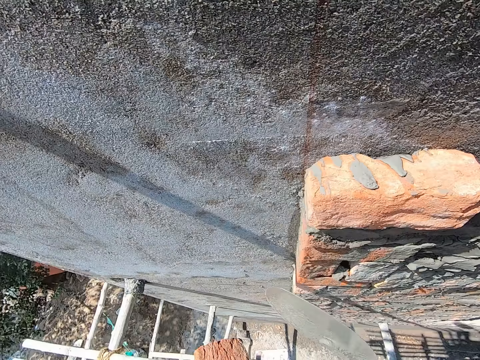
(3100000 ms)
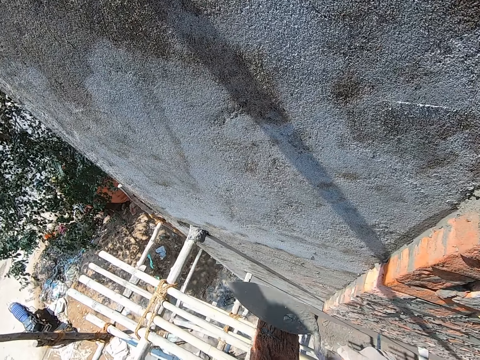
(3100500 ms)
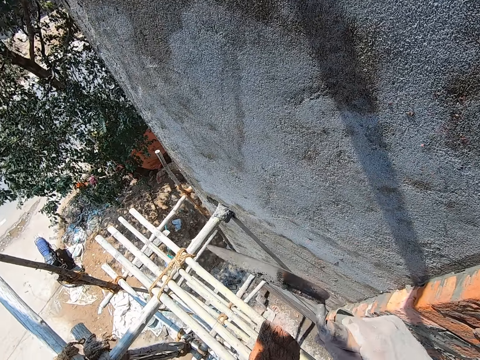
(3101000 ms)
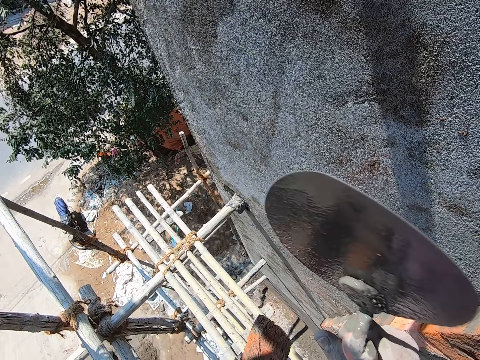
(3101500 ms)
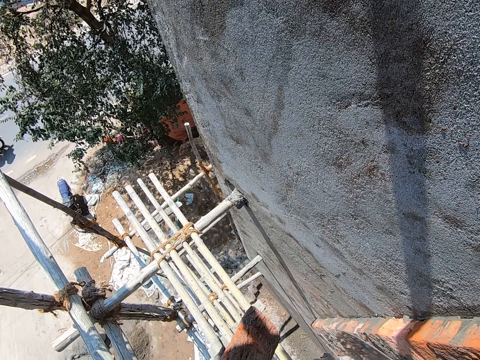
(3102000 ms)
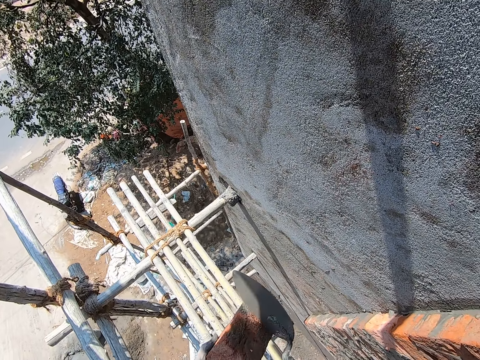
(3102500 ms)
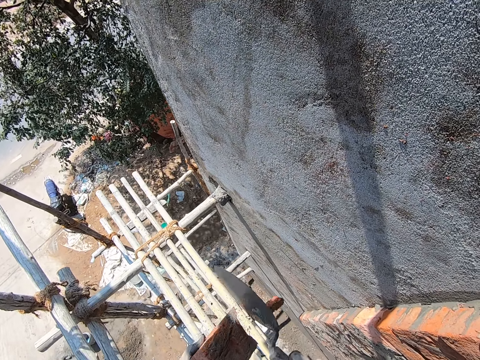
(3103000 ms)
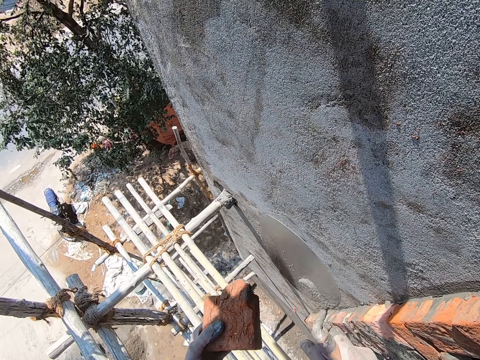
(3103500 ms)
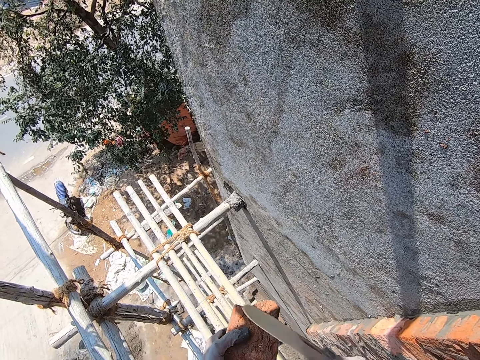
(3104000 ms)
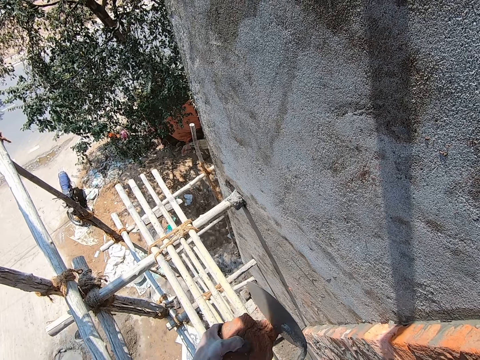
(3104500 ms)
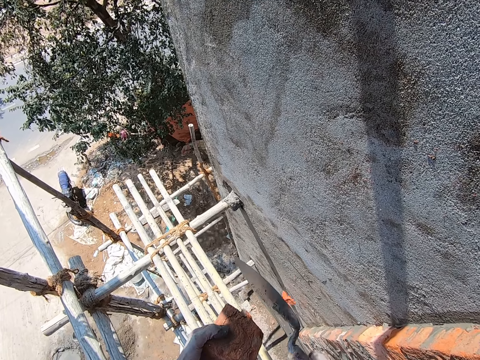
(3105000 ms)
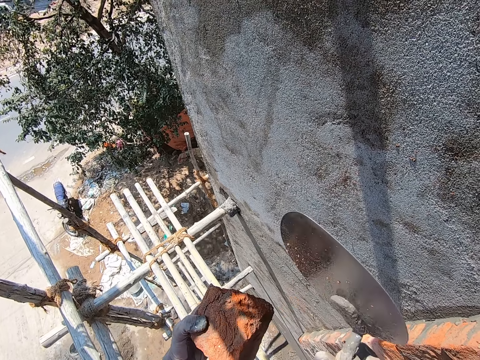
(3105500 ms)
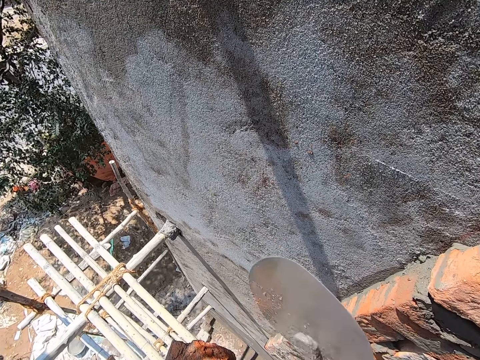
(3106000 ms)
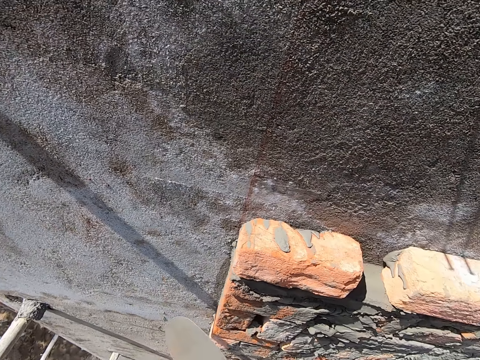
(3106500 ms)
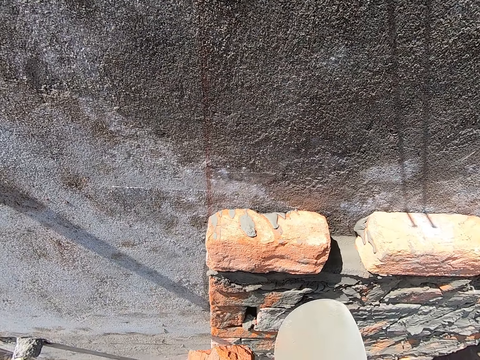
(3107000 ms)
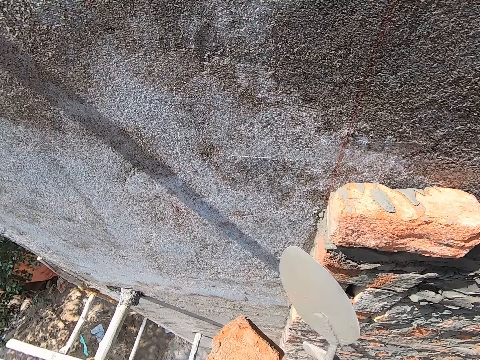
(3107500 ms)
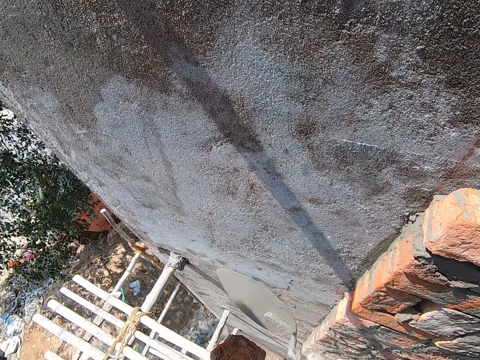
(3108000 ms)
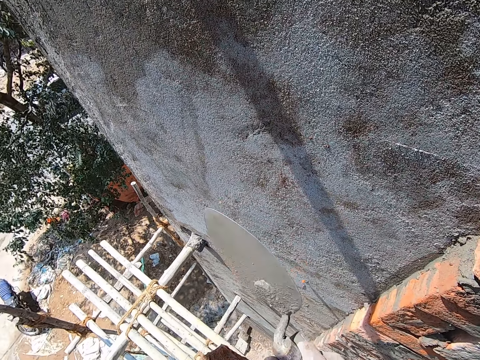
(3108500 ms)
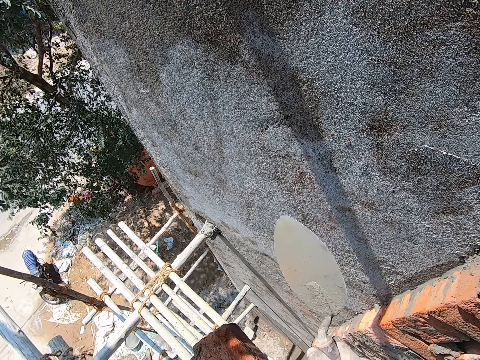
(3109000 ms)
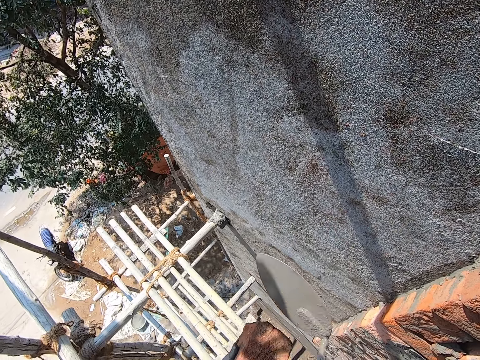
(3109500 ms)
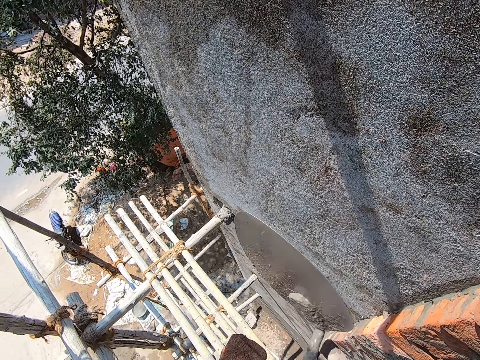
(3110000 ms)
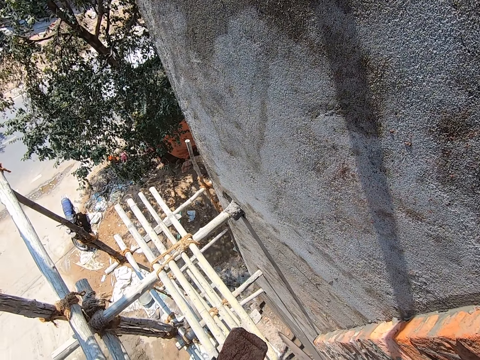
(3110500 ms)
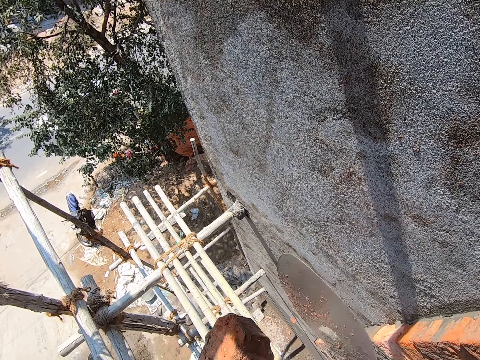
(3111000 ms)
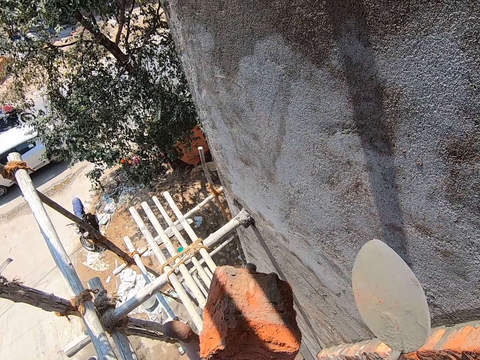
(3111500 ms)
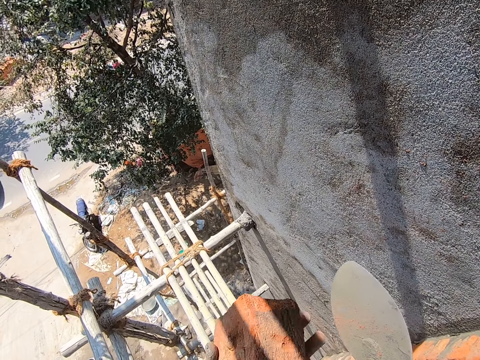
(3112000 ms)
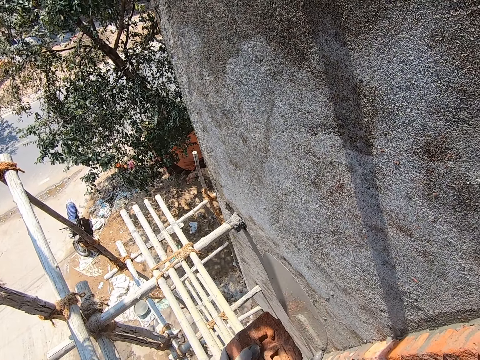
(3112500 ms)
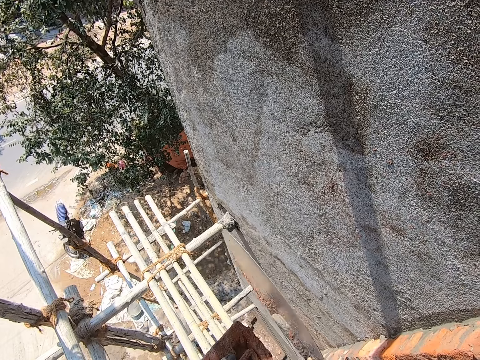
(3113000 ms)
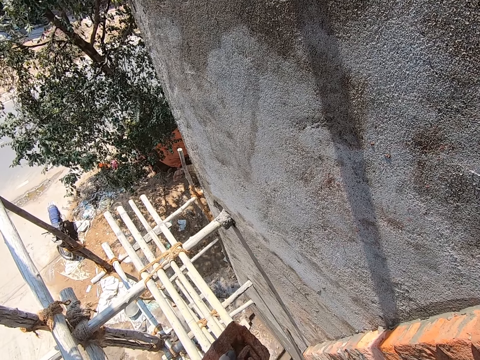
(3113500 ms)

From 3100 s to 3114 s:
The camera wearer hits the brick in his left hand with the brick trowel in his right hand. He looks around. He hits the brick with the trowel.

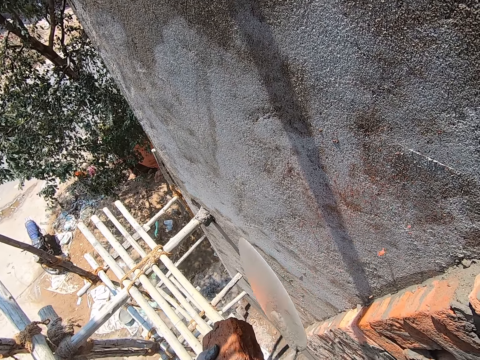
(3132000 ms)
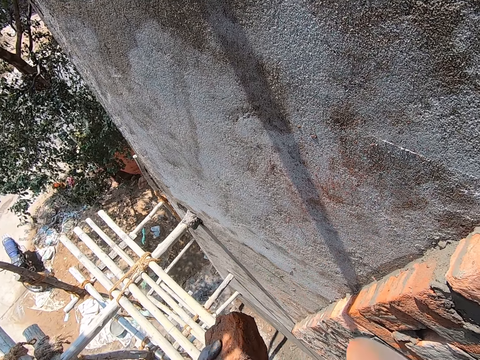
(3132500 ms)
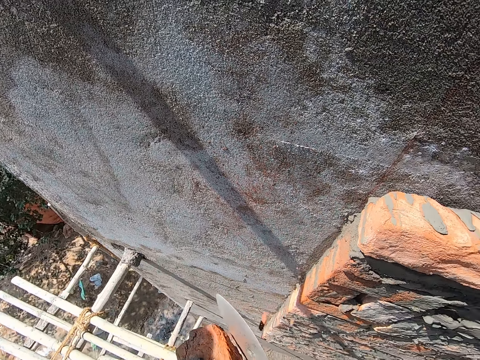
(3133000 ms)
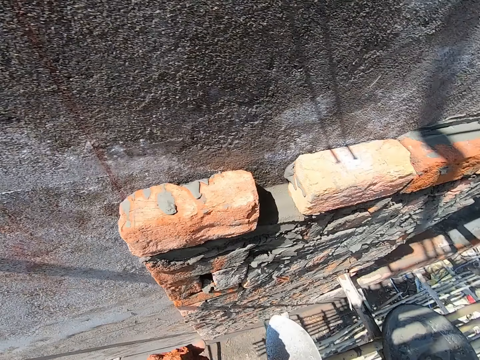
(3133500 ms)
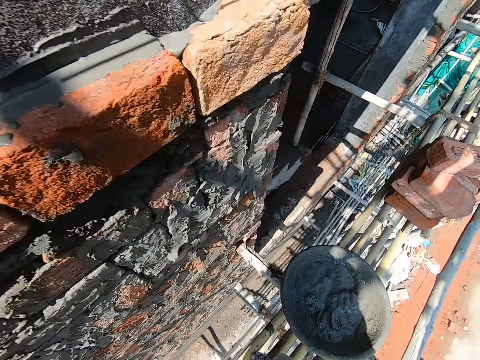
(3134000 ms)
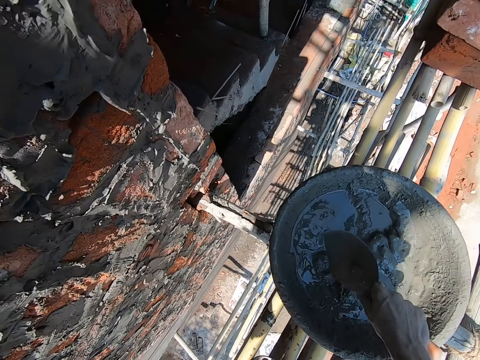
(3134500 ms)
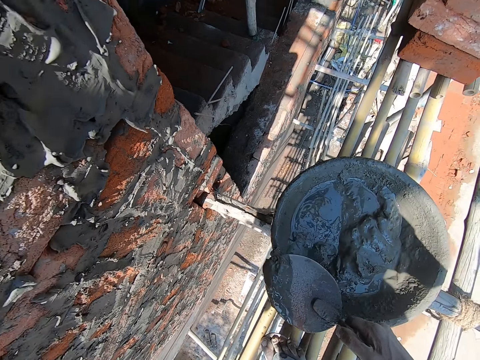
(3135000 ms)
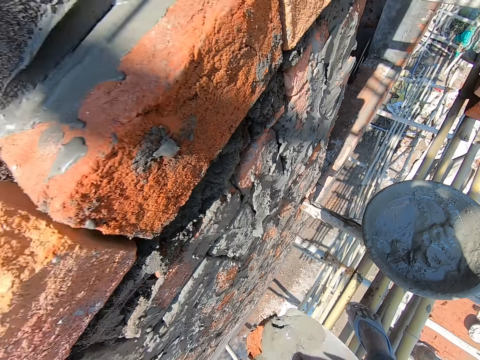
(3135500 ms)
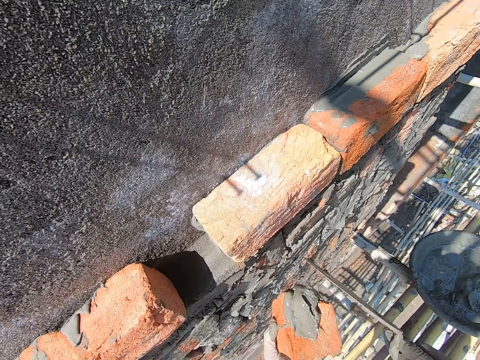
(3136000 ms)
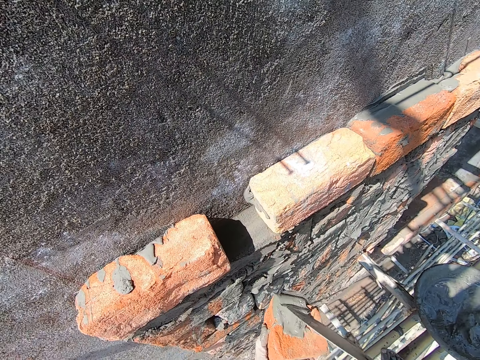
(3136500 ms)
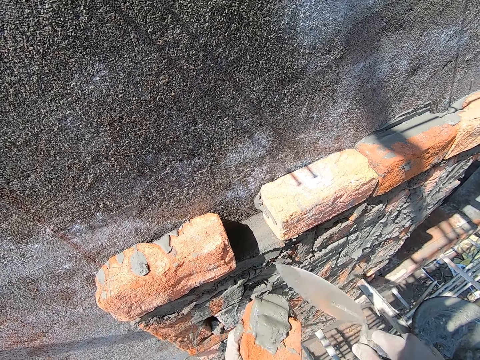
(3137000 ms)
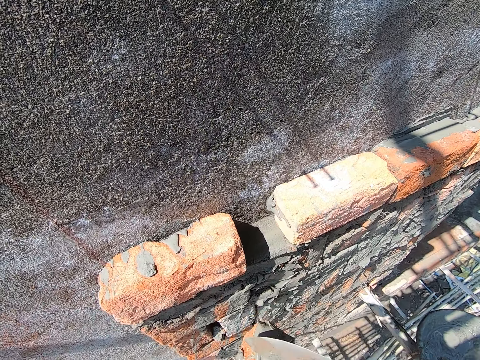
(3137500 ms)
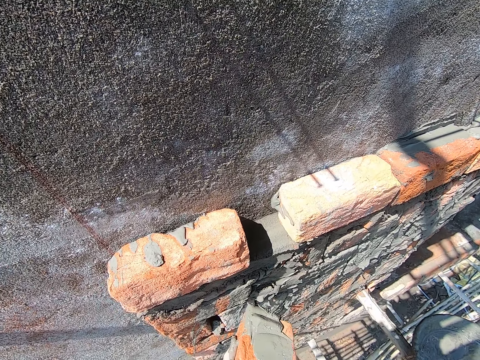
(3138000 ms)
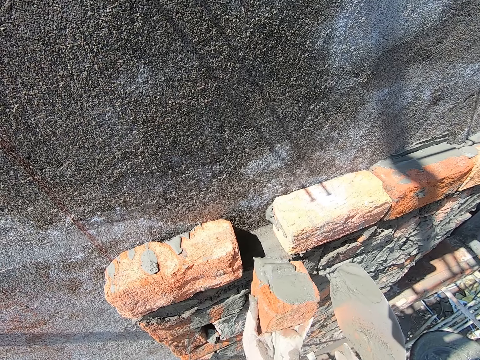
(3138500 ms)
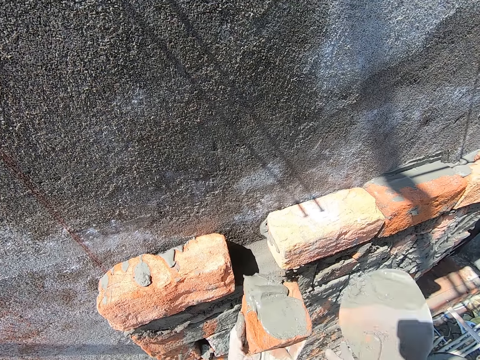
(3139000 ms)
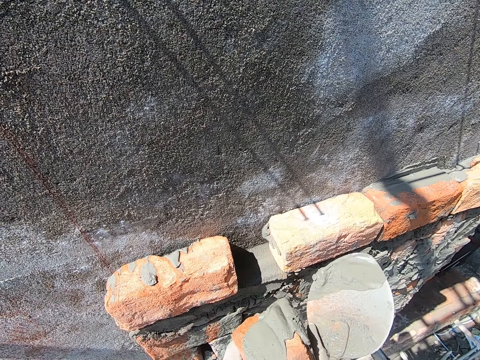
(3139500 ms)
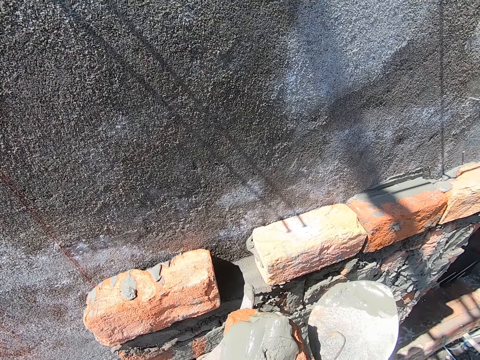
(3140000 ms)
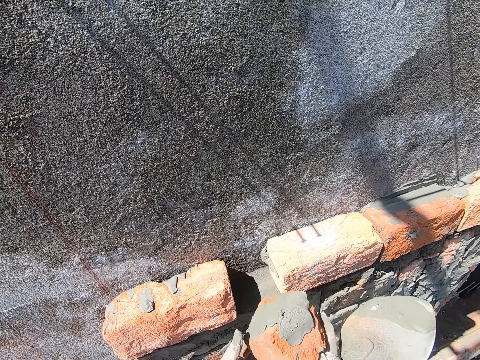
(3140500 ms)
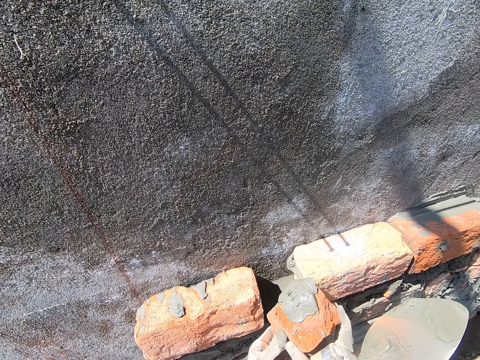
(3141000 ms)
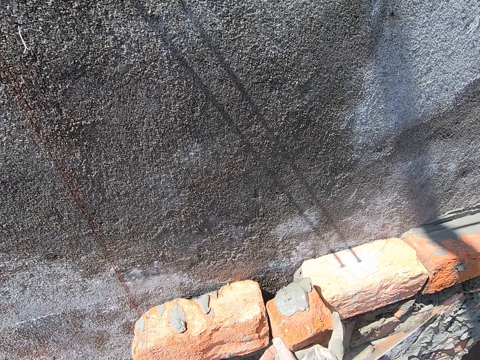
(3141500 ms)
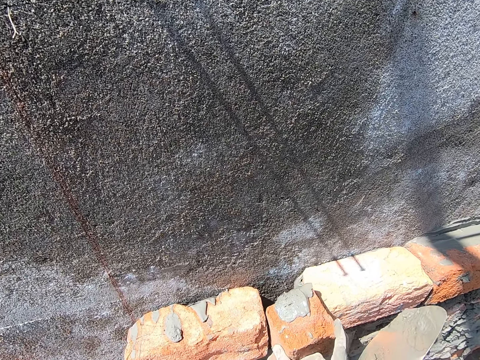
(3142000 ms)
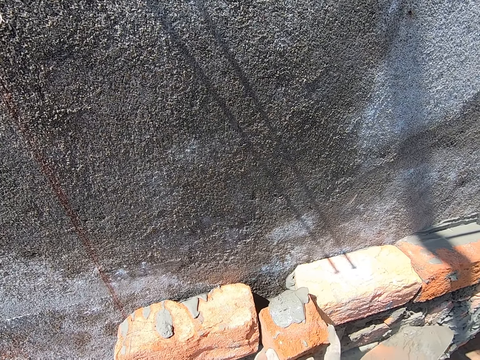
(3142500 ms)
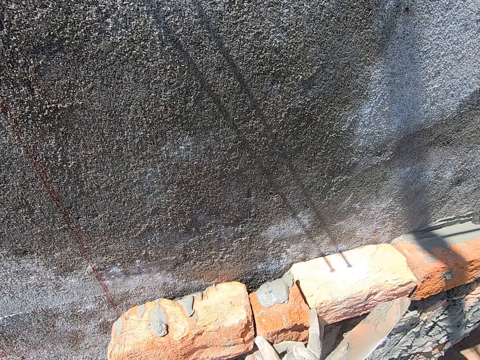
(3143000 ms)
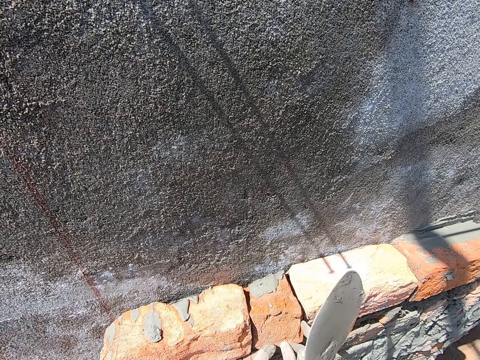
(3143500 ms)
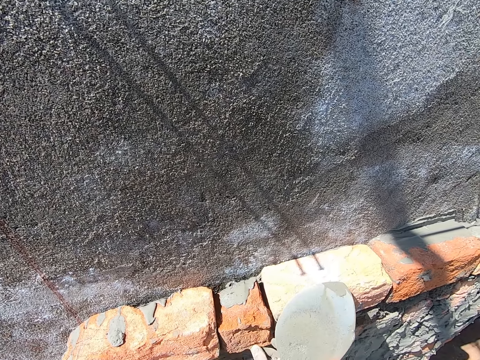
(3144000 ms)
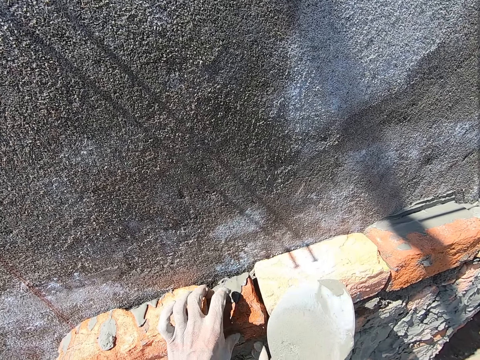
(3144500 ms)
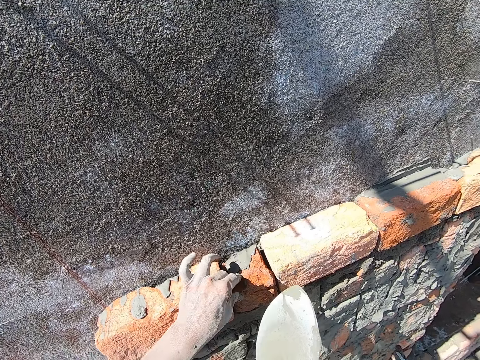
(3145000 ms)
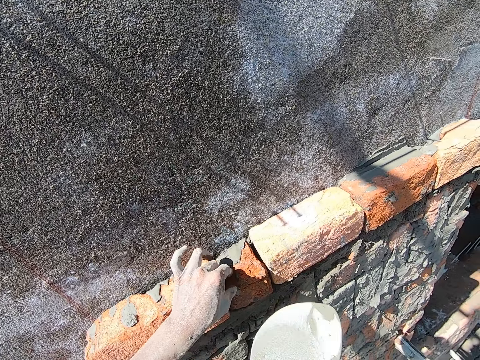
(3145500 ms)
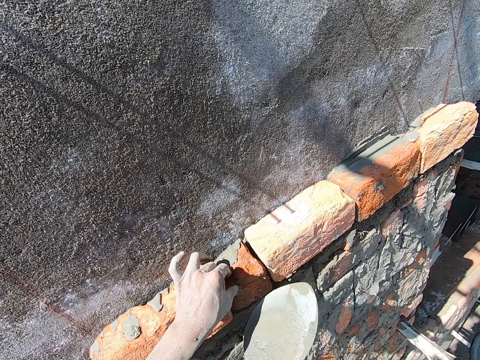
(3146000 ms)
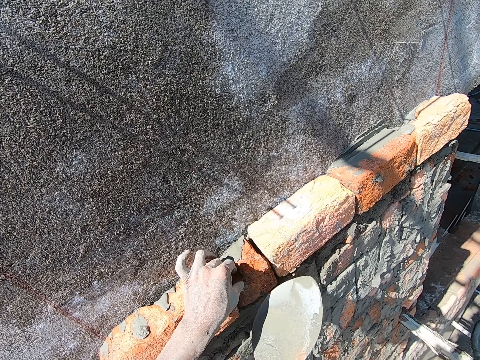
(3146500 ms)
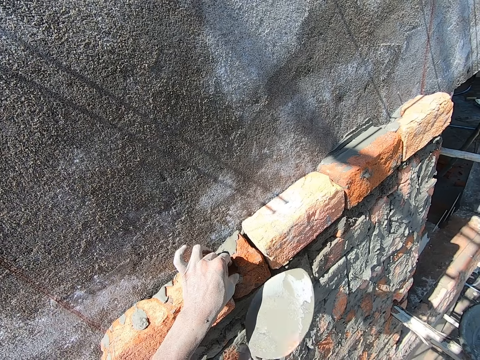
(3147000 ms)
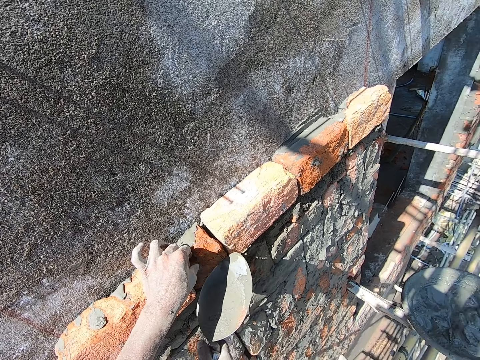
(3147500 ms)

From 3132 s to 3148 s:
The camera wearer moves. He scoops mortar from the head pan on the scaffolding with the brick trowel on his right hand. He pours the mortar in the brick trowel in his right hand on the brick in his left hand. He spreads the mortar on the brick in his left hand with the brick trowel in his right hand. He holds the brick with both hands. He places the brick in his hands in the wall. He levels the brick on the wall. He holds the brick on the wall with his left hand. He hits the brick on the wall with the brick trowel in his right hand.
